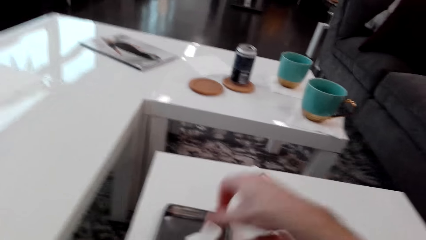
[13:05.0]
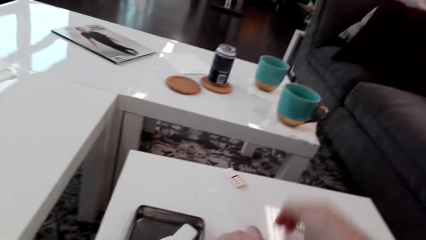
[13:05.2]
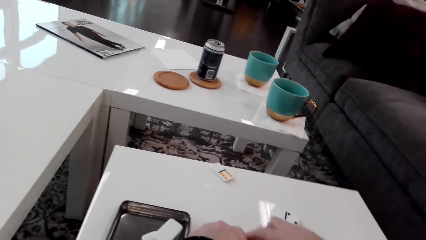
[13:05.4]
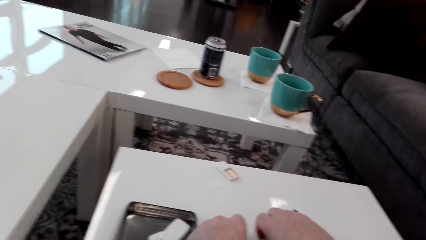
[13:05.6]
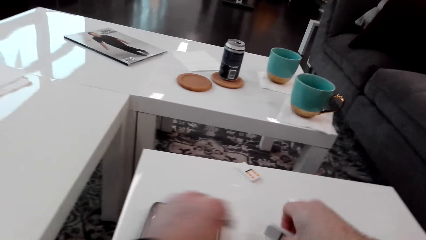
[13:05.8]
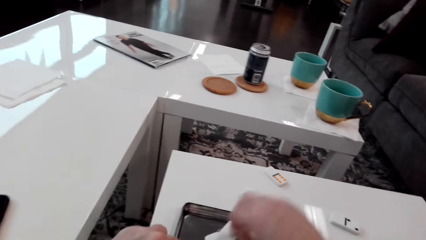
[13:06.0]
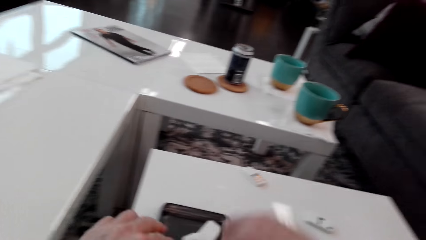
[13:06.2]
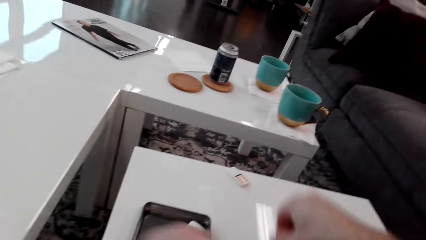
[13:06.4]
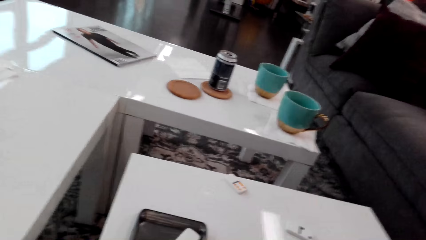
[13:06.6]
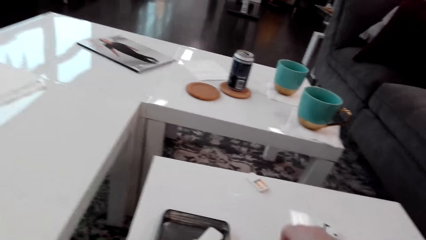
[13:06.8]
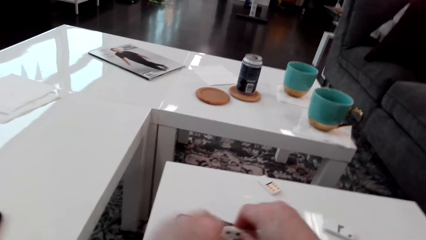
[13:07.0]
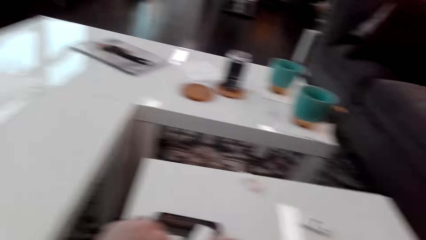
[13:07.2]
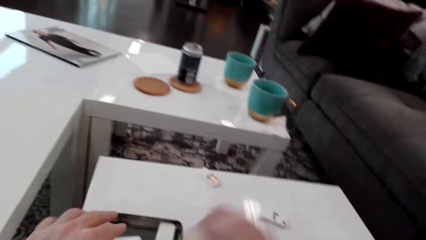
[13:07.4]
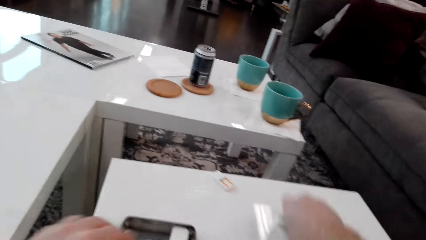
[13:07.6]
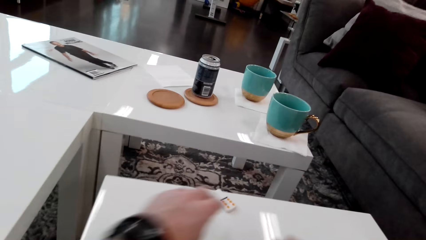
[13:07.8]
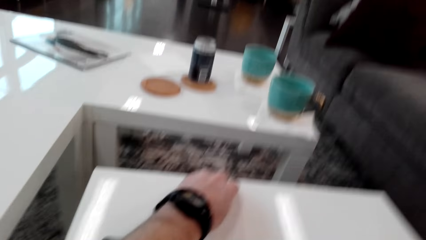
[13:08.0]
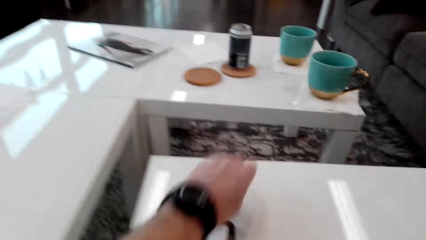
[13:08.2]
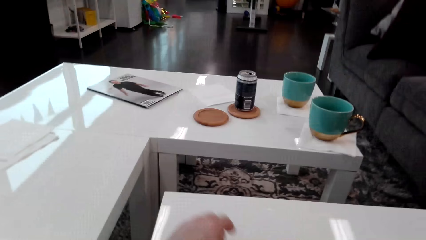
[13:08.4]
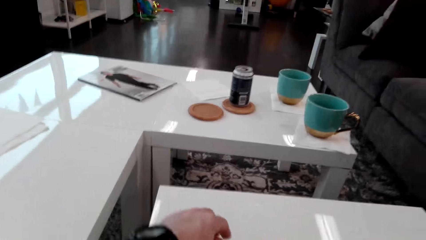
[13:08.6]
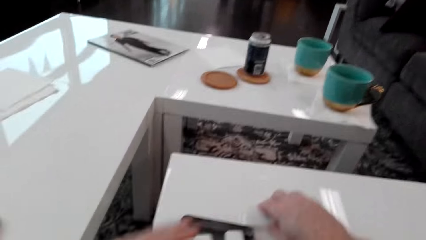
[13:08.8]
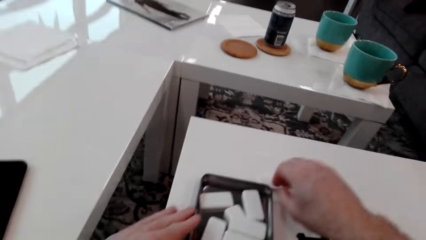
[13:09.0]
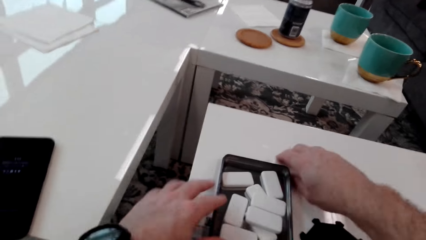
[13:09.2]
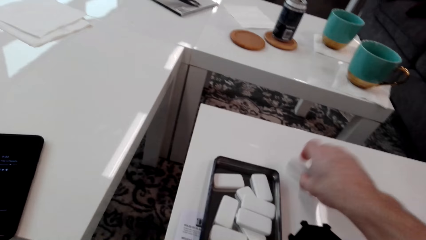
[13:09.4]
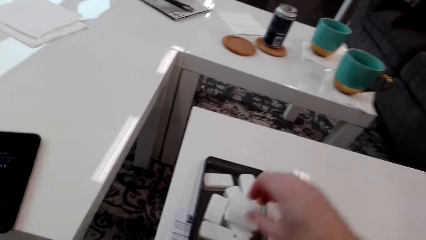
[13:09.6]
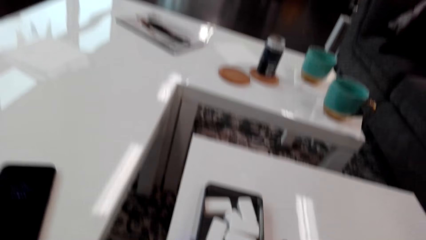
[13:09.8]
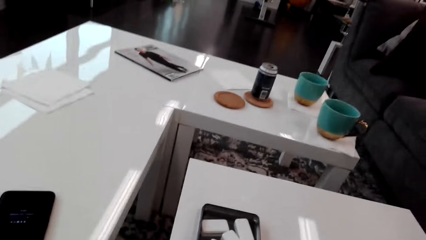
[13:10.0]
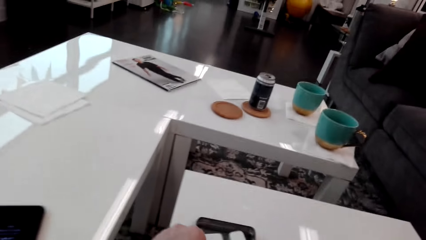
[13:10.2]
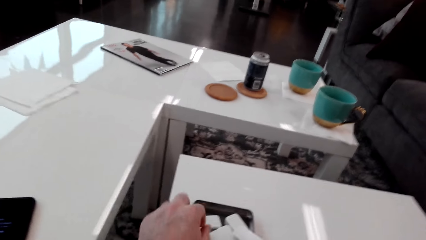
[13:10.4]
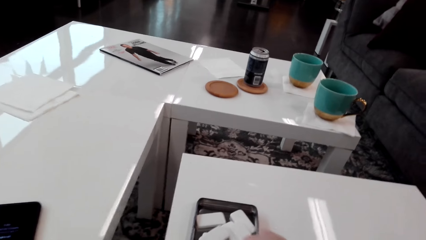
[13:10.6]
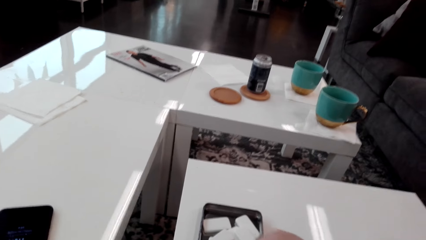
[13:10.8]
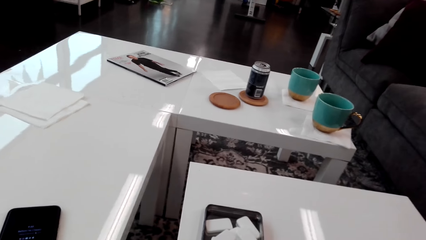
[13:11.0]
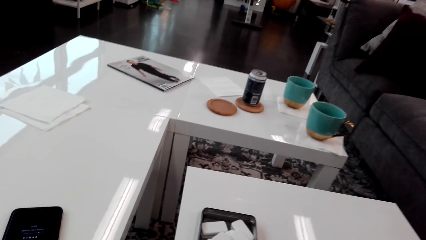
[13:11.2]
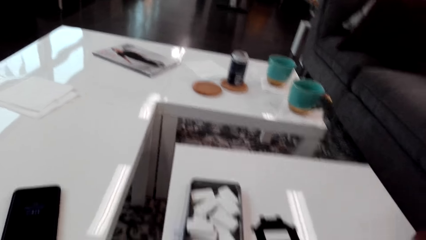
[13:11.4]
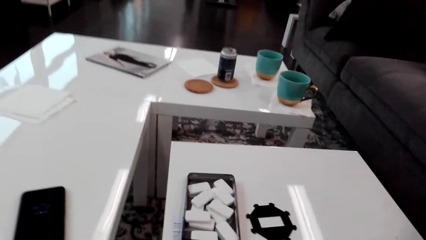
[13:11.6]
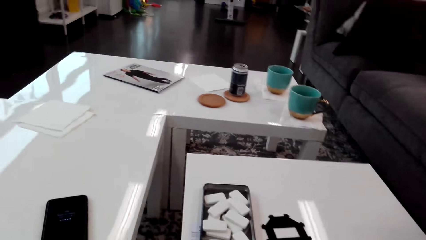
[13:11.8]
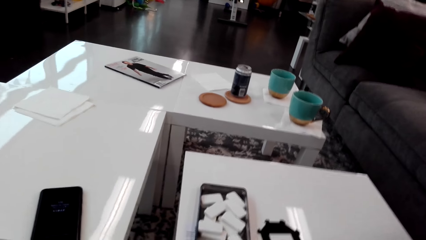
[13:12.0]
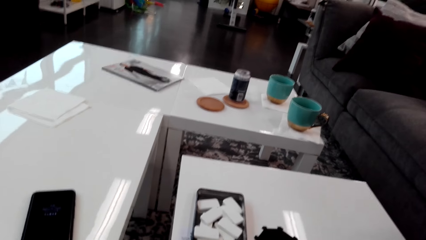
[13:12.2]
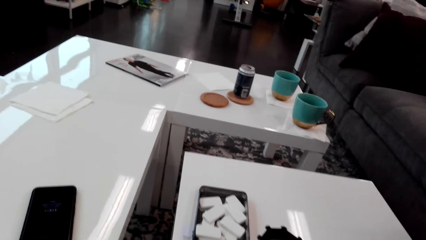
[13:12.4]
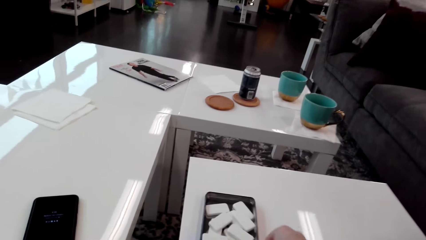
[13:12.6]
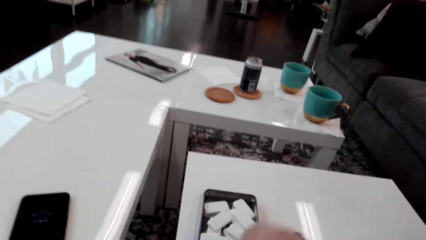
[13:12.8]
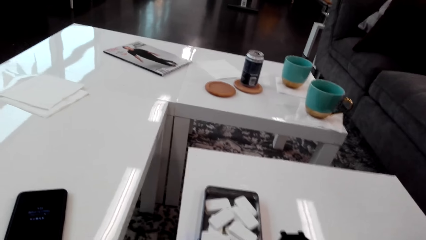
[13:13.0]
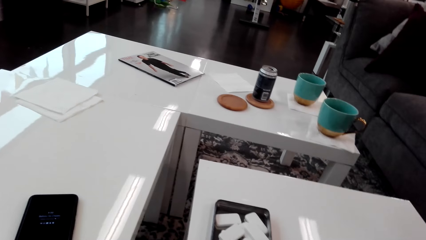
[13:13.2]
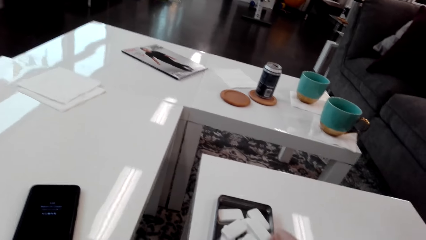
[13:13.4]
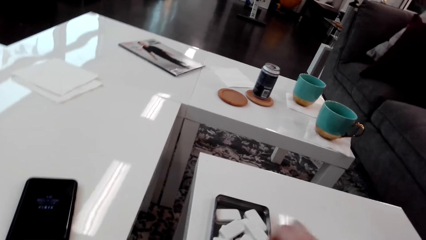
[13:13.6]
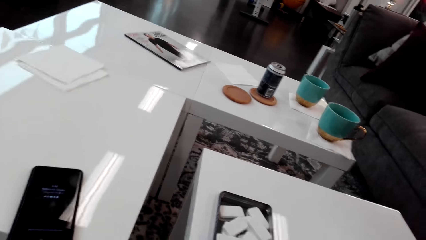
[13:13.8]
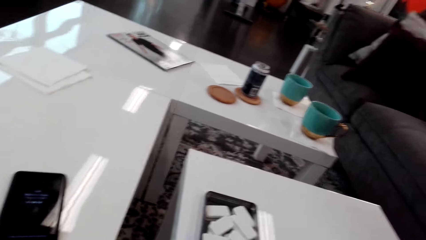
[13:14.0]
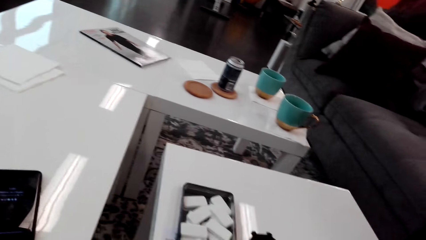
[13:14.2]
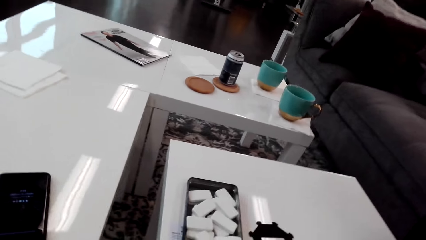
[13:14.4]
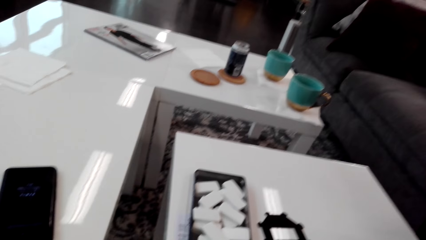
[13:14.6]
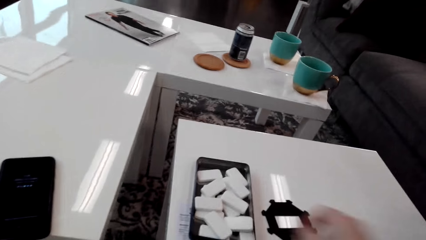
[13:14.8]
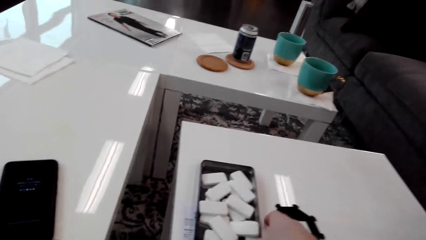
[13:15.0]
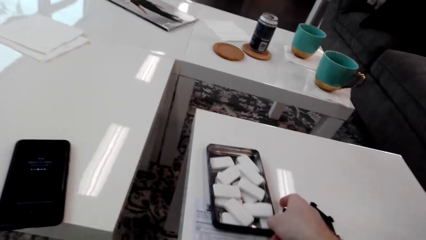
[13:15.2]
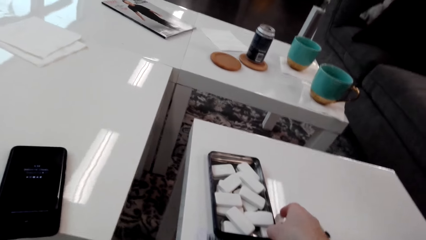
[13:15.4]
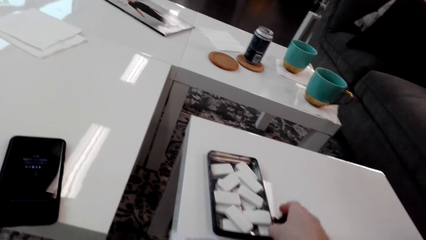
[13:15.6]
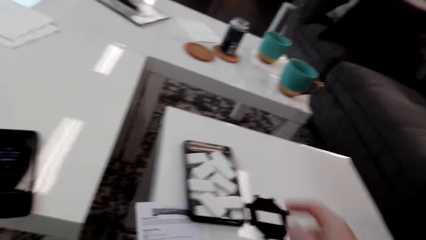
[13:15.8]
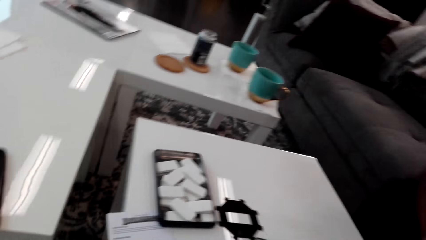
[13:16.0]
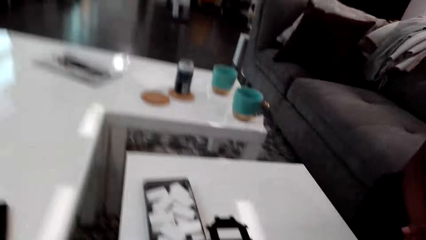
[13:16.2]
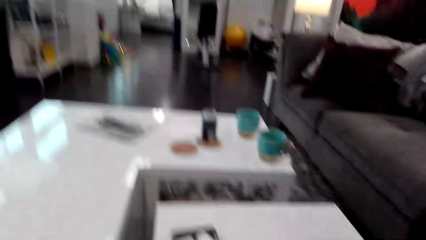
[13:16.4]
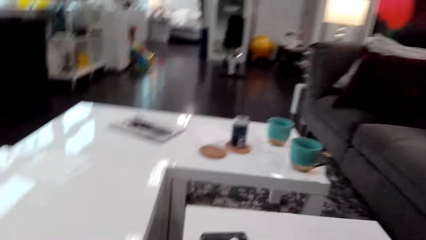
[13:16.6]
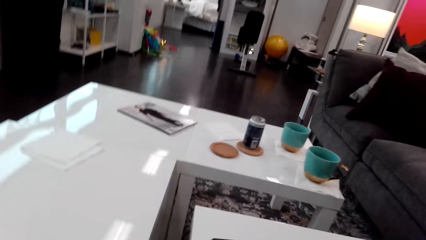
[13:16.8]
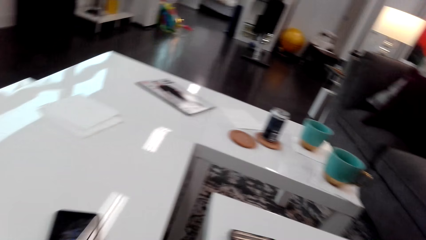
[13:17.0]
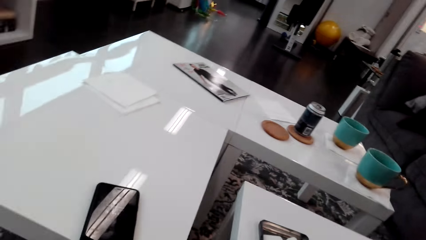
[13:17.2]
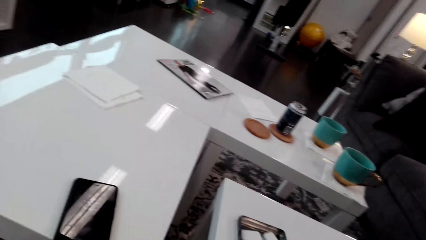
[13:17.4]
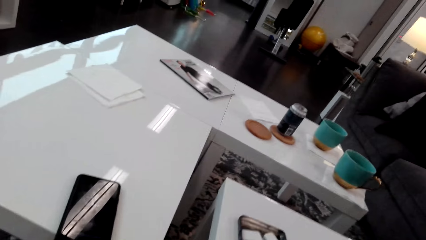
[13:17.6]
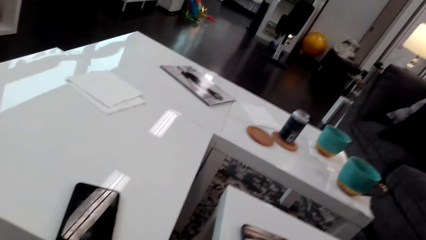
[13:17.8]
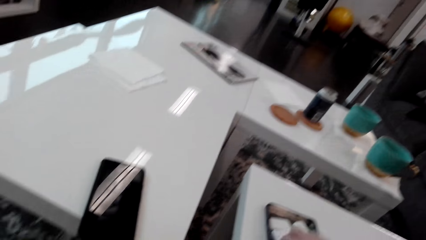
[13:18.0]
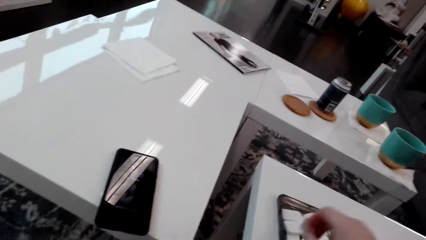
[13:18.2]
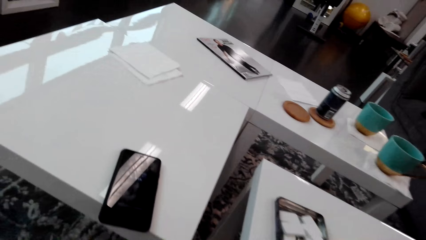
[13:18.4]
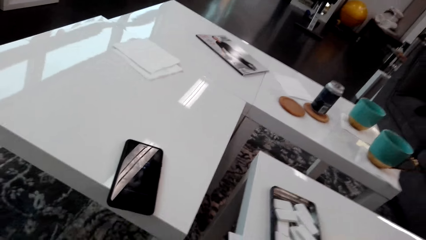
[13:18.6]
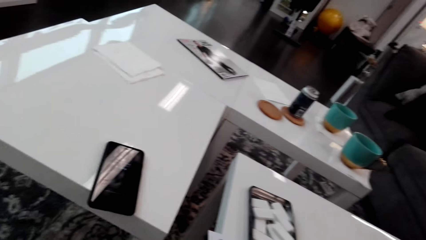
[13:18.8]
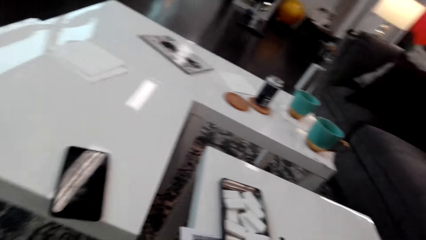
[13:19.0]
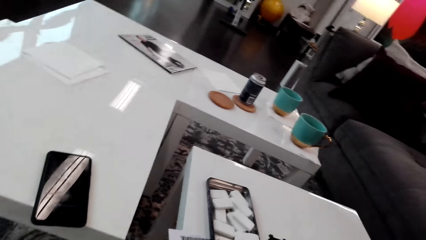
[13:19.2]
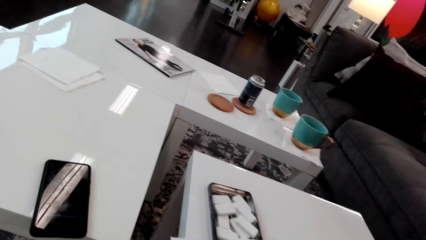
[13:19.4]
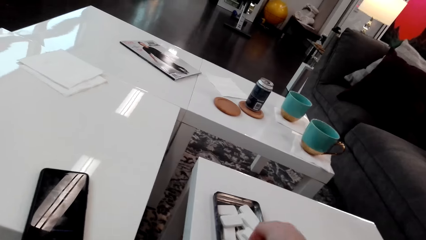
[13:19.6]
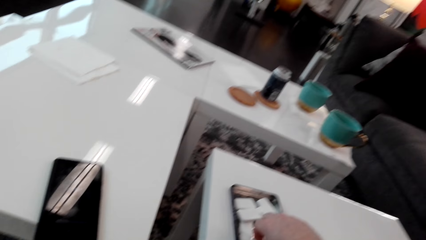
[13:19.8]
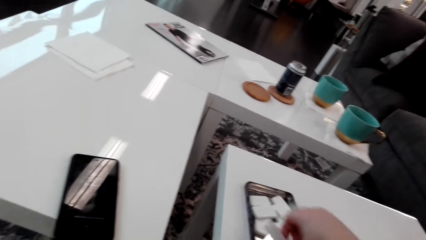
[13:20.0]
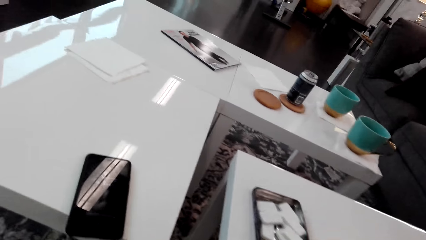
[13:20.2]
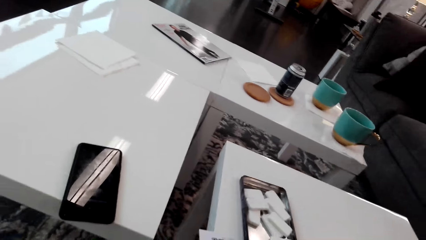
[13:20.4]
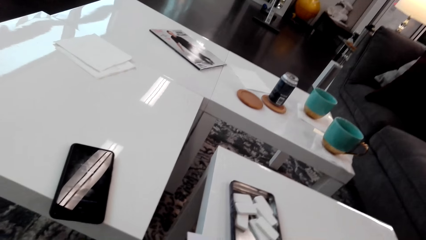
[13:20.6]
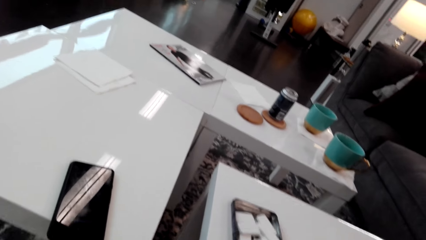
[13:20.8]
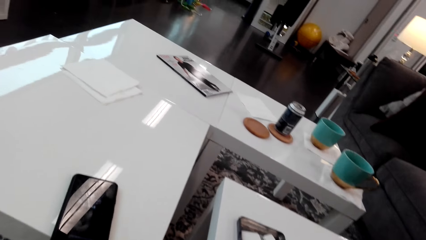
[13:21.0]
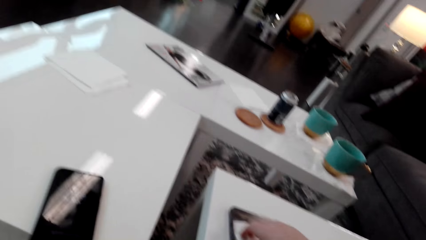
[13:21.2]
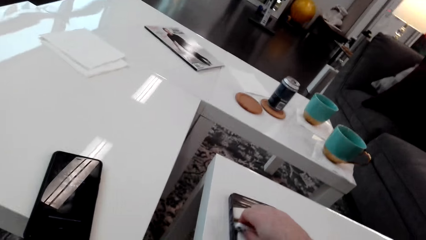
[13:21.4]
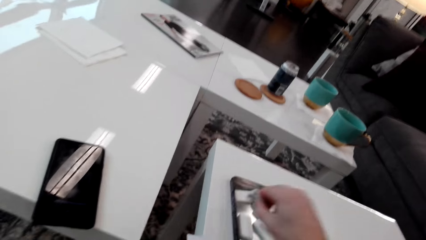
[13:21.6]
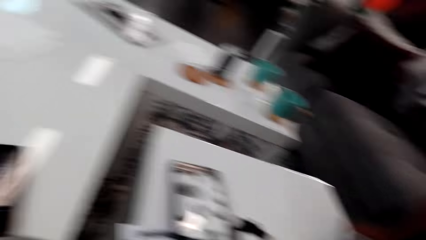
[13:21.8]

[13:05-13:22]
The camera wearer places dice on a container. They pick dice from the table and put dice on the container. They push the box. They look around. They take domino pieces from the box. A person puts dice on the container.
